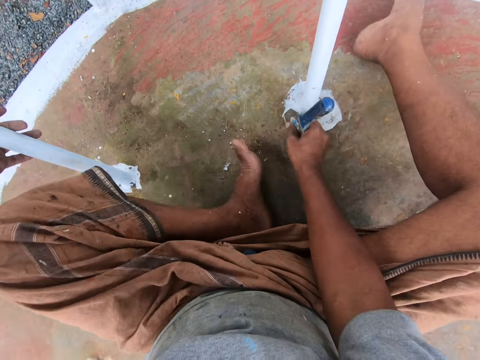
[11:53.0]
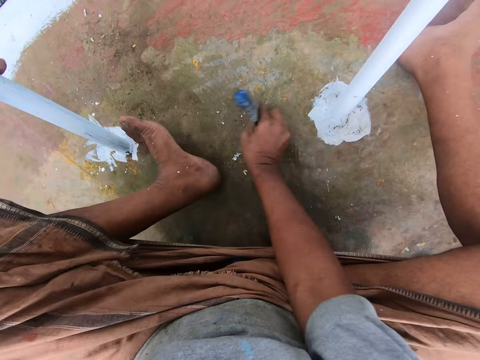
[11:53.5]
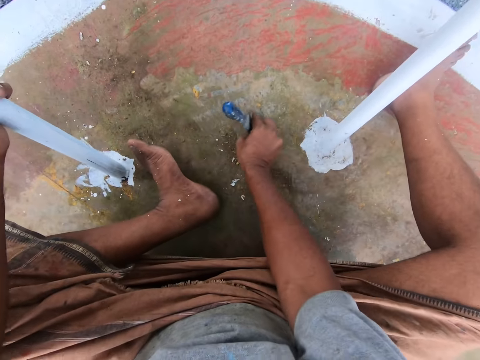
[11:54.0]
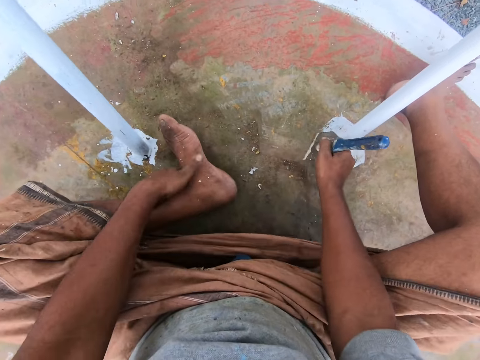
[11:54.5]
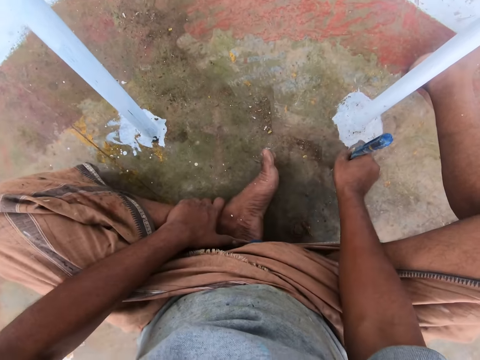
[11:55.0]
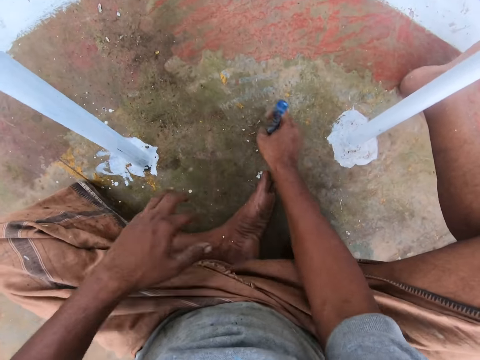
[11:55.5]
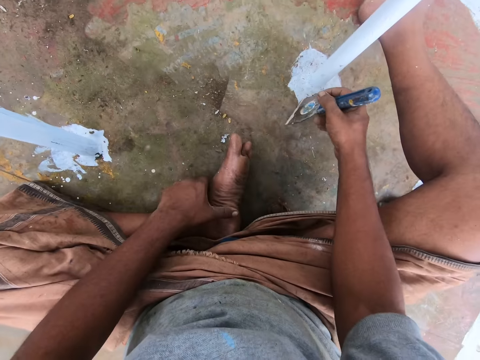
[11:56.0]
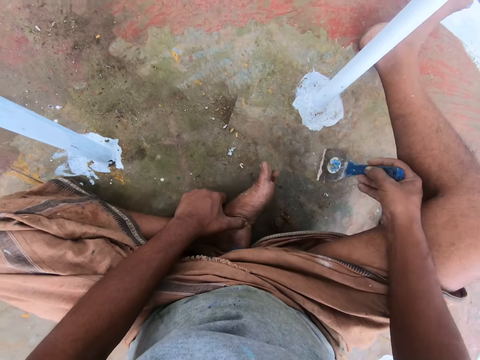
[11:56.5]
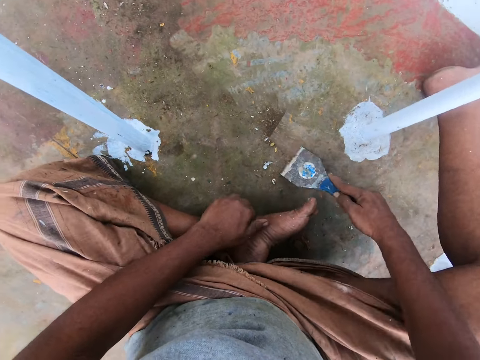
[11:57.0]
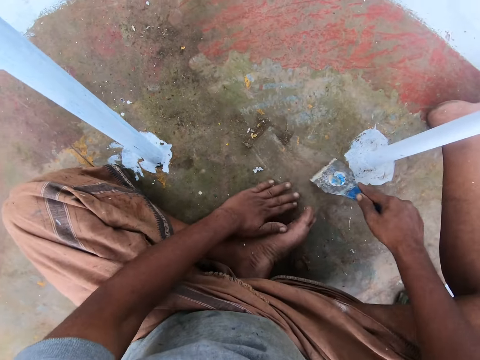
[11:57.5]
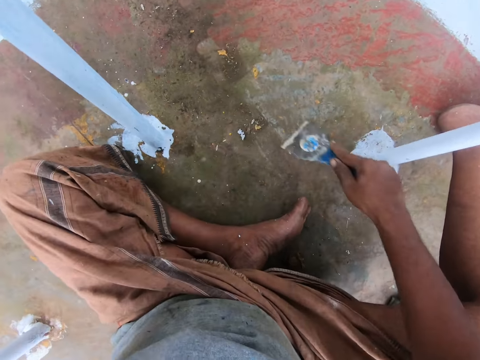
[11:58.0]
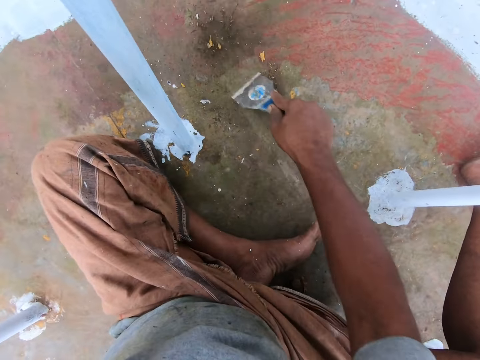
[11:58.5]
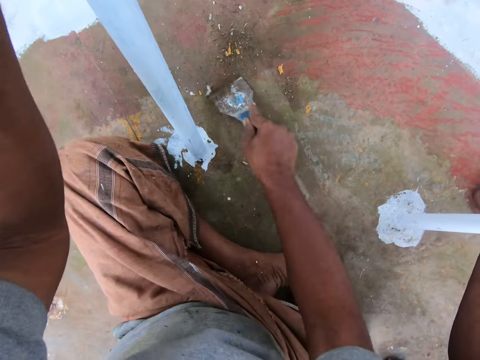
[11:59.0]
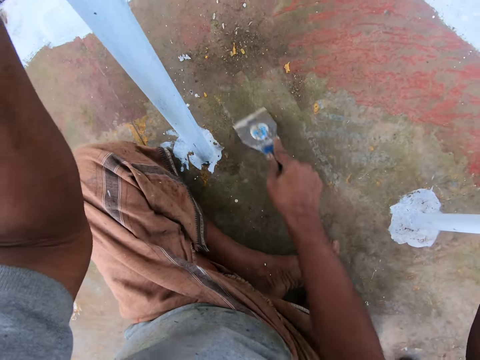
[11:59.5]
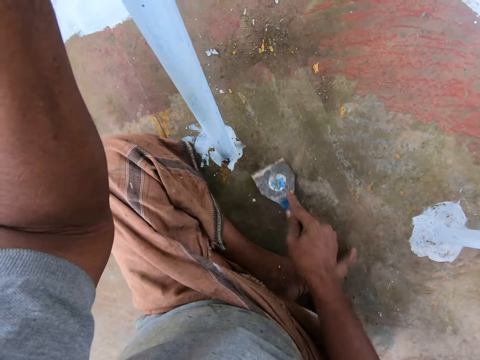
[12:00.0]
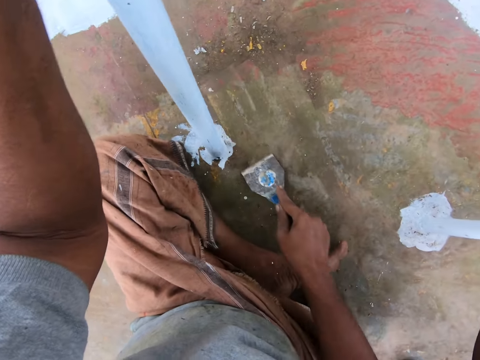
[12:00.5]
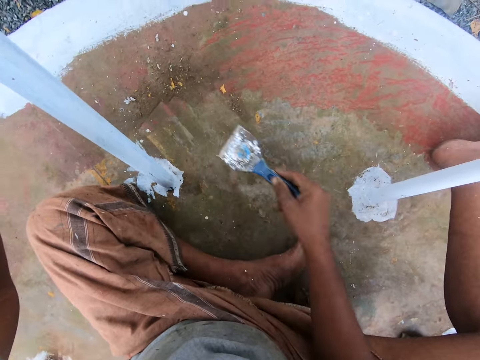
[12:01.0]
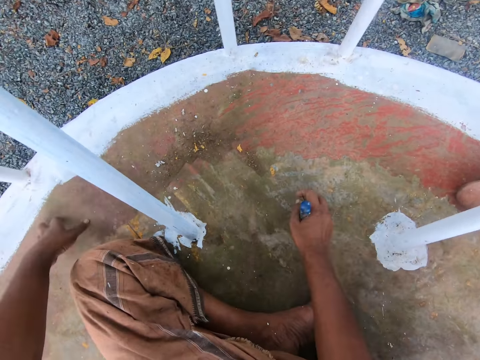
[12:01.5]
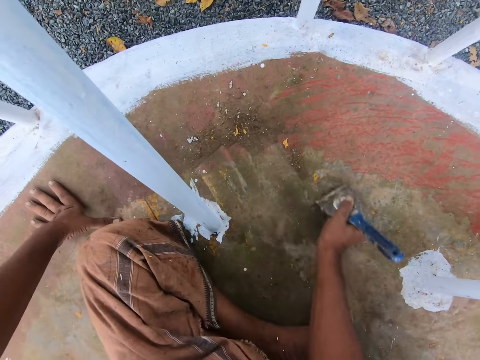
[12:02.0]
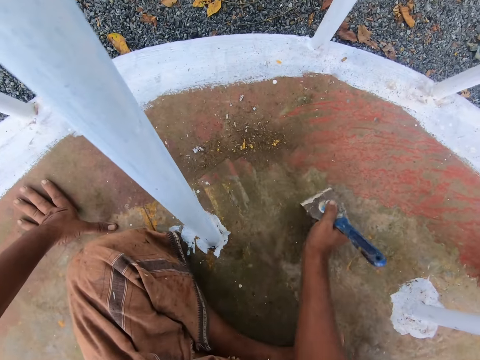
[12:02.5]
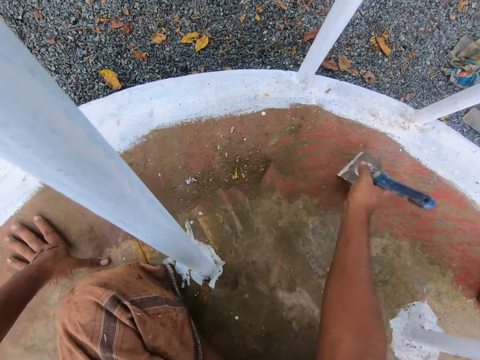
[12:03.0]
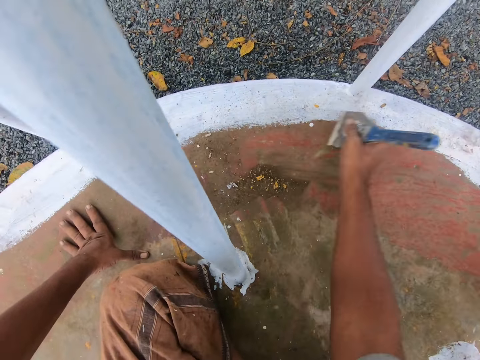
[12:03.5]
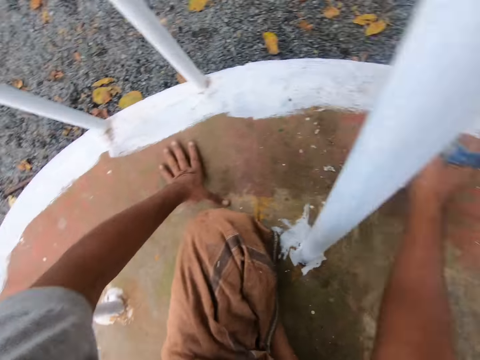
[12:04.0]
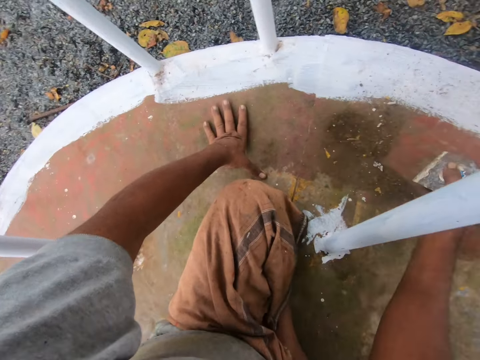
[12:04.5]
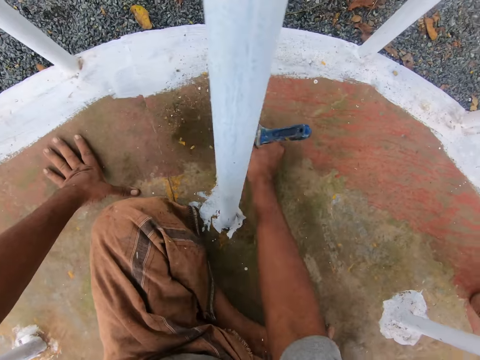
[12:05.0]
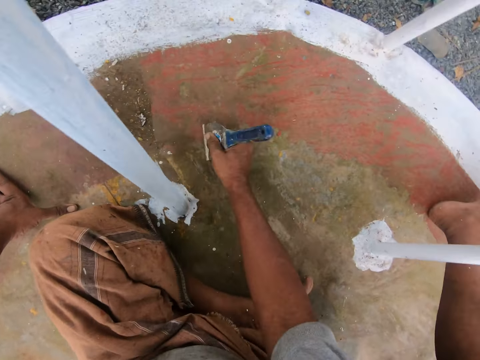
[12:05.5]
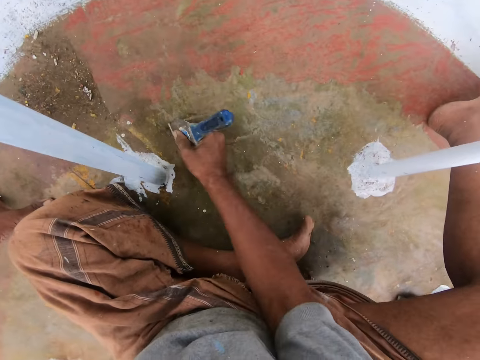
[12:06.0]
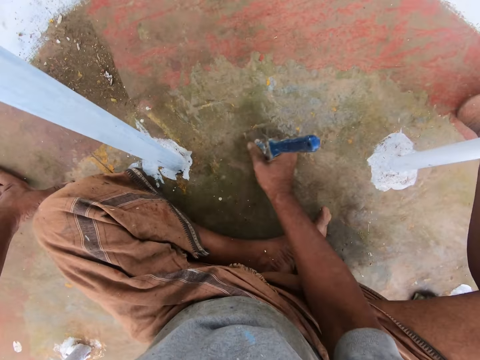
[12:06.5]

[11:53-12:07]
The camera wearer talks to a man. He straightens his leg. He scrapes dirt off the swing with the scraper. He holds the playground roundabout with his left hand. He talks to the man. He holds his foot with his left hand. He talks to the man. He scrapes dirt off the swing with the scraper. He raises his hand. He holds the playground roundabout with his left hand. He scrapes dirt off the swing with the scraper. He rests his left hand on the playground roundabout. He scrapes dirt off the swing with the scraper.

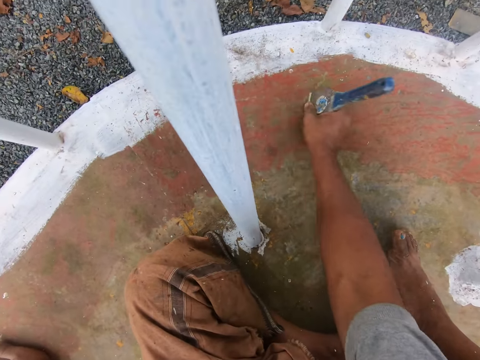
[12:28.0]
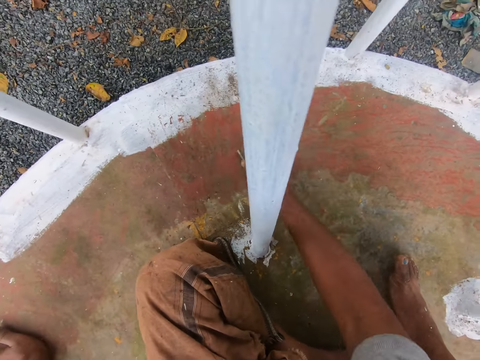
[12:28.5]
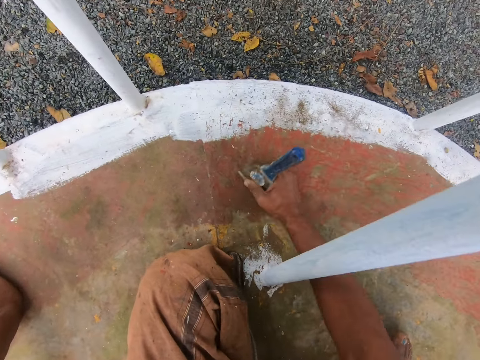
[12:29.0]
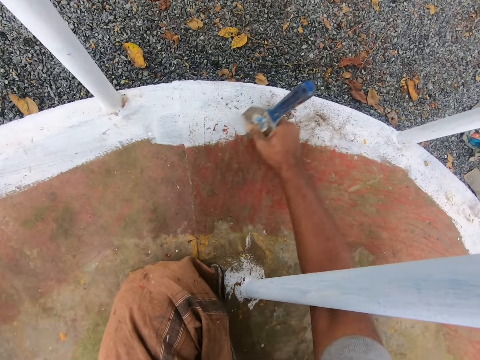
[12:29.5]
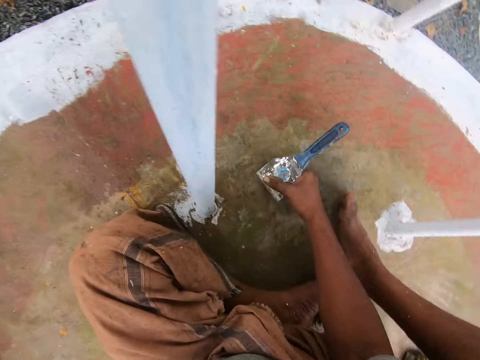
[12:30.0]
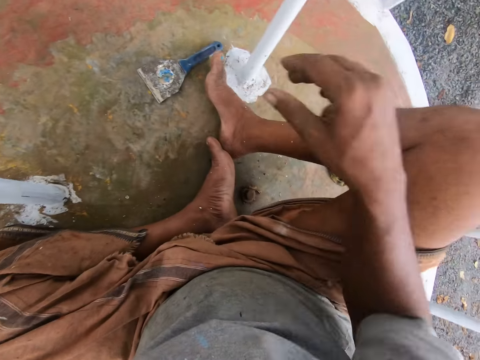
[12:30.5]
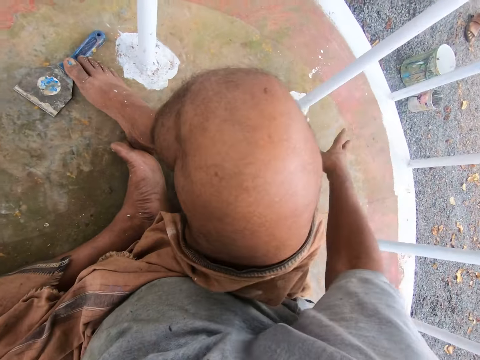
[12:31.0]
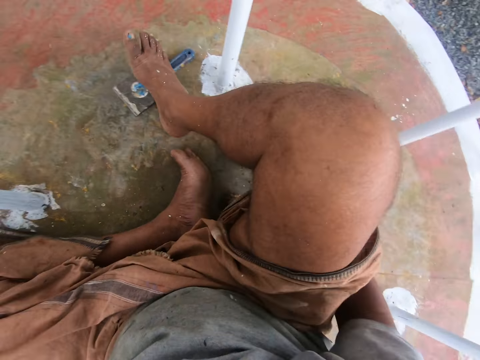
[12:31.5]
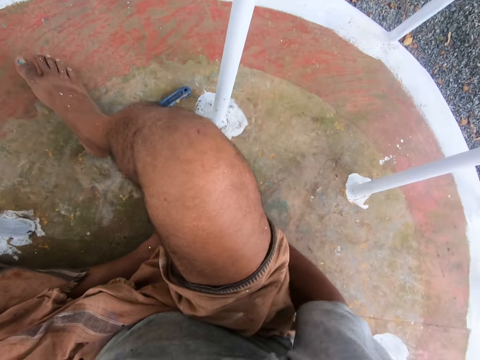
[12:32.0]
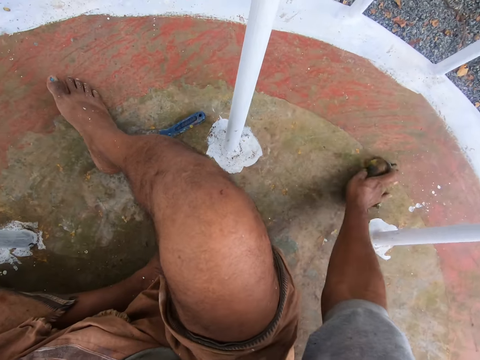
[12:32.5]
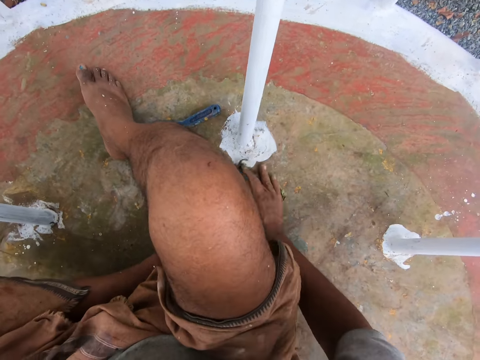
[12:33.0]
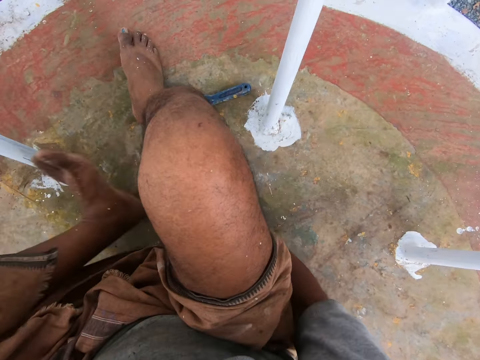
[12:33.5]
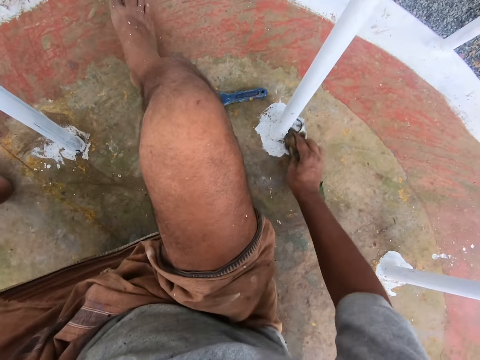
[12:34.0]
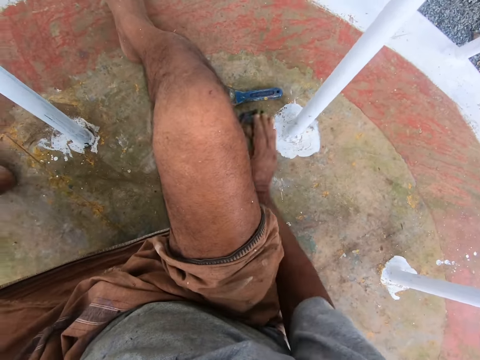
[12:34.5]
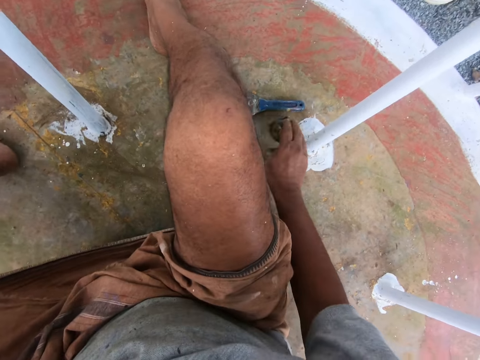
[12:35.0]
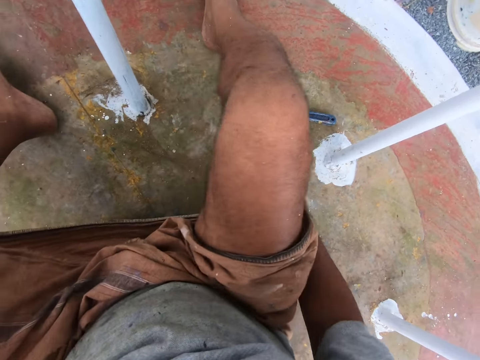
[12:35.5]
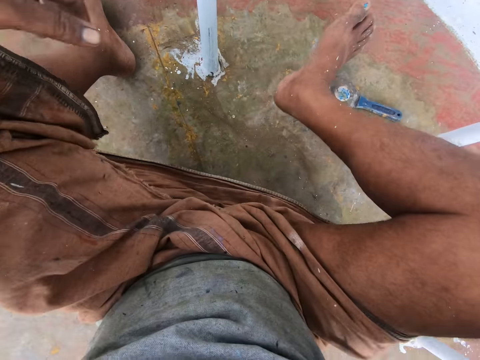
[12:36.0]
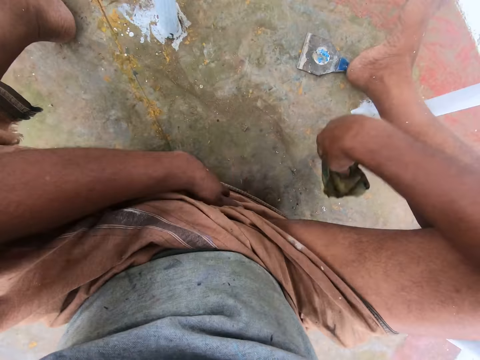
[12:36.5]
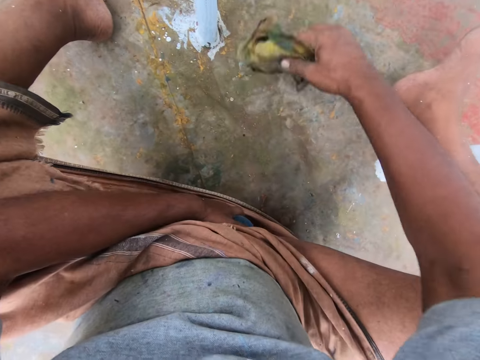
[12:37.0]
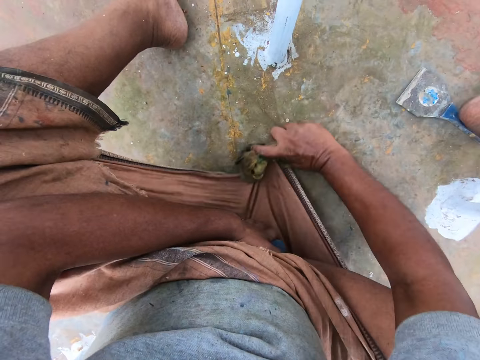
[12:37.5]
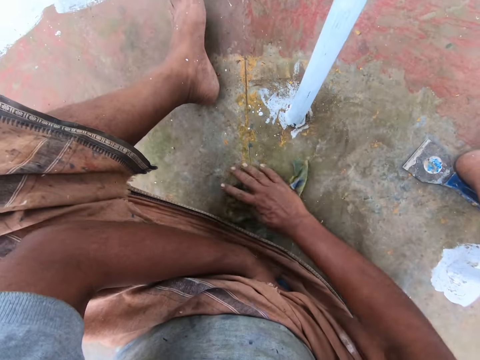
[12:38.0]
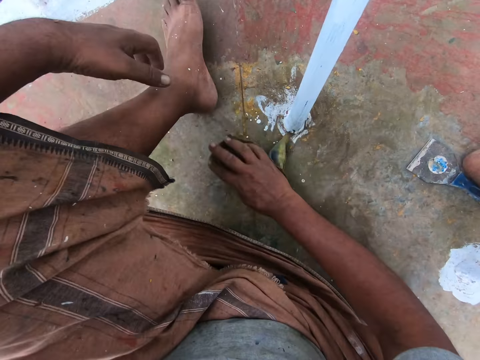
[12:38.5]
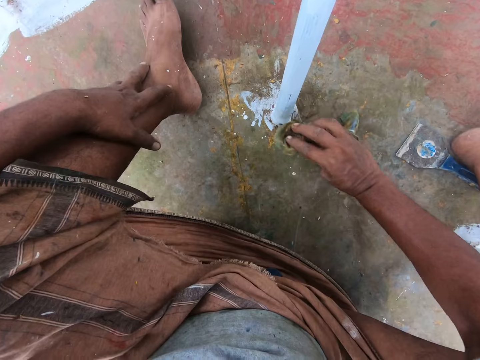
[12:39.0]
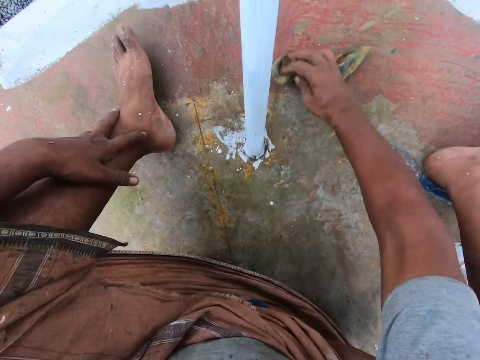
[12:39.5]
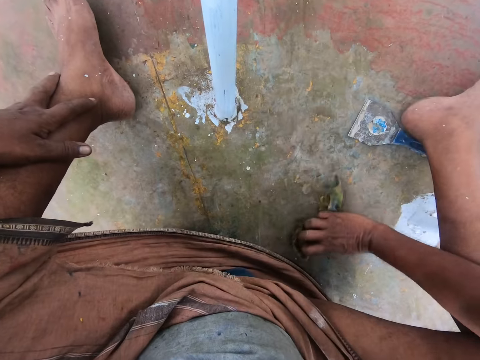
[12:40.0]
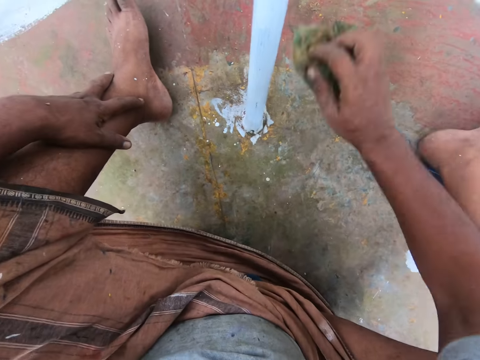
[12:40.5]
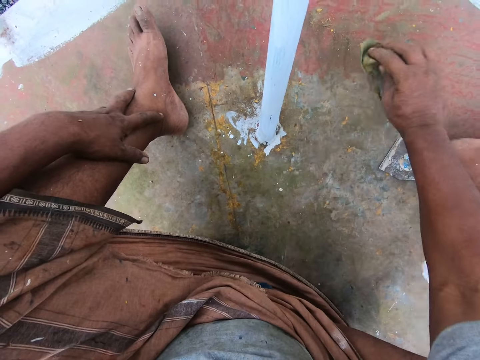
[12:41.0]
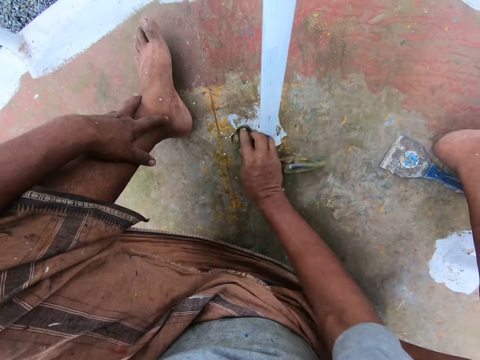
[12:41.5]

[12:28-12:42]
The camera wearer drops the scraper on the playground roundabout with his right hand. He picks up the rag from the playground roundabout with his right hand. He straightens his leg. He cleans the surface of the playground roundabout with the rag in his right hand.
